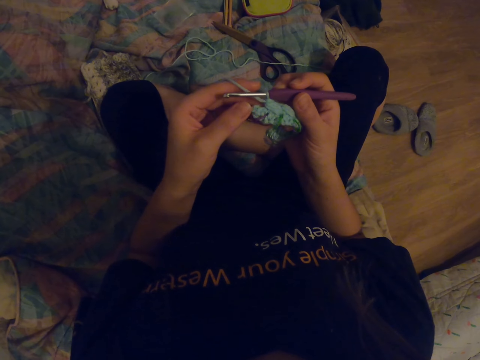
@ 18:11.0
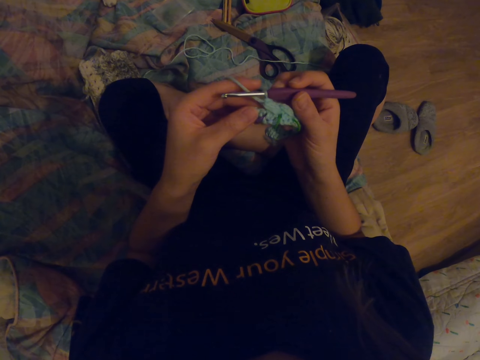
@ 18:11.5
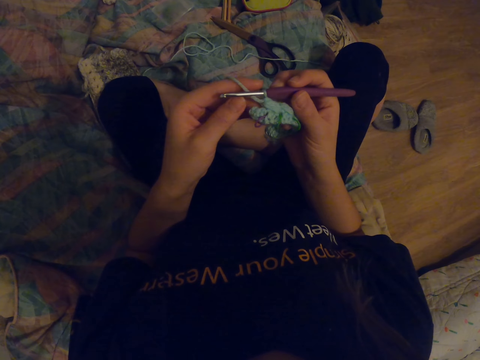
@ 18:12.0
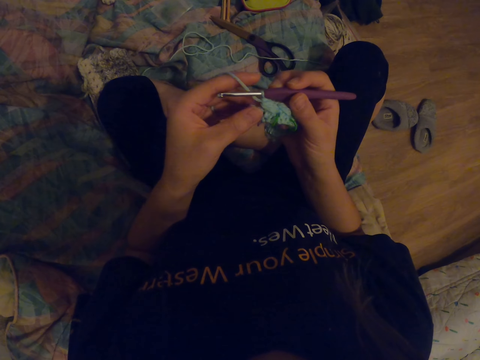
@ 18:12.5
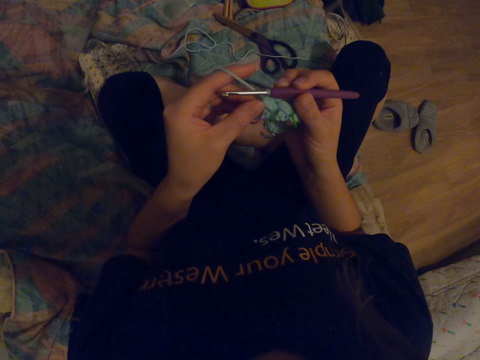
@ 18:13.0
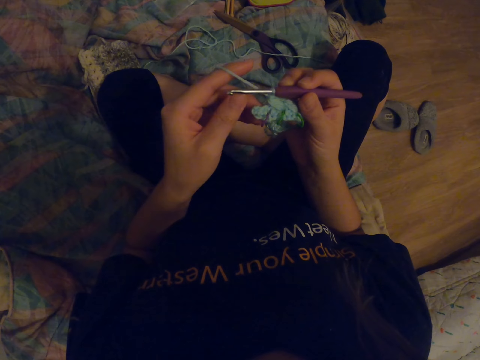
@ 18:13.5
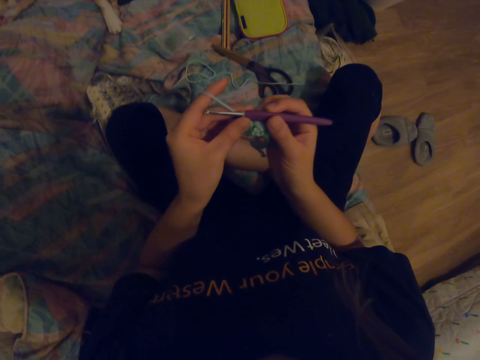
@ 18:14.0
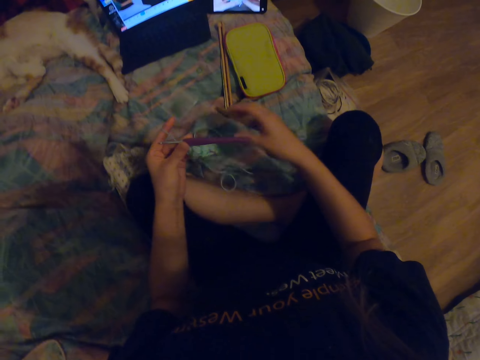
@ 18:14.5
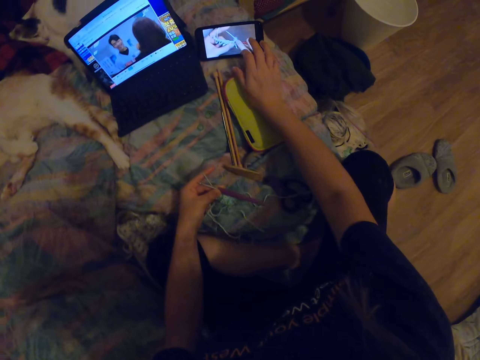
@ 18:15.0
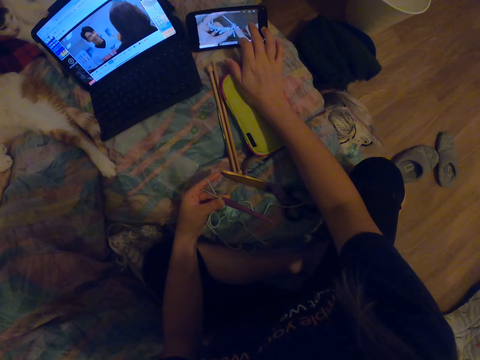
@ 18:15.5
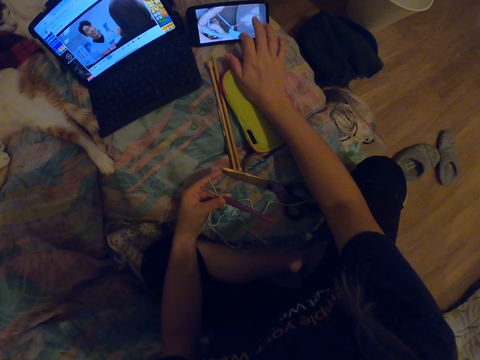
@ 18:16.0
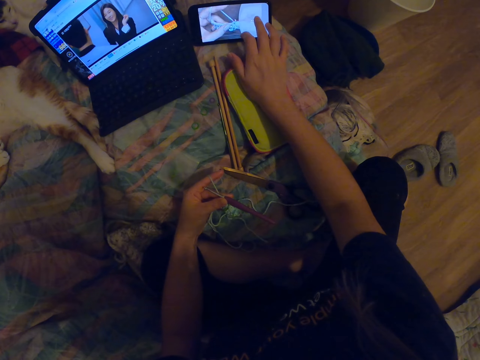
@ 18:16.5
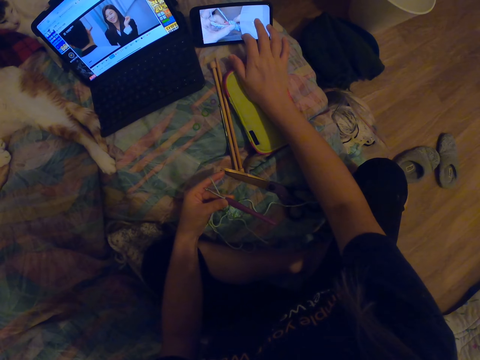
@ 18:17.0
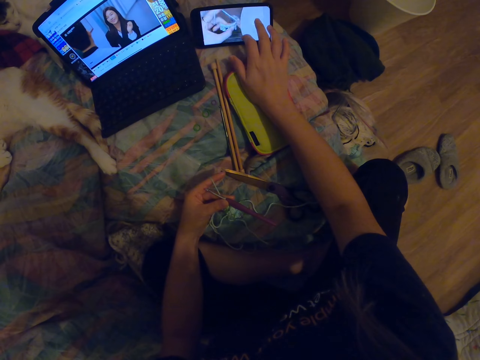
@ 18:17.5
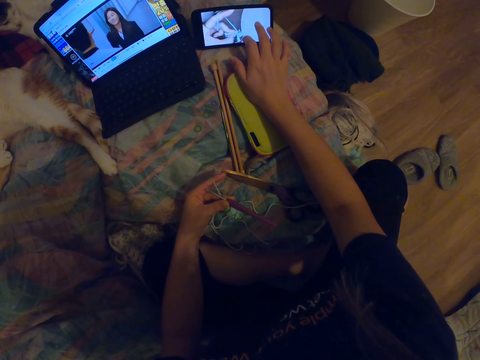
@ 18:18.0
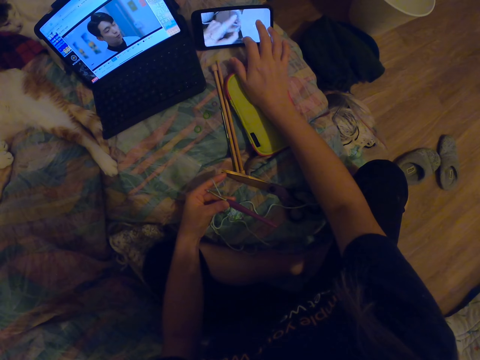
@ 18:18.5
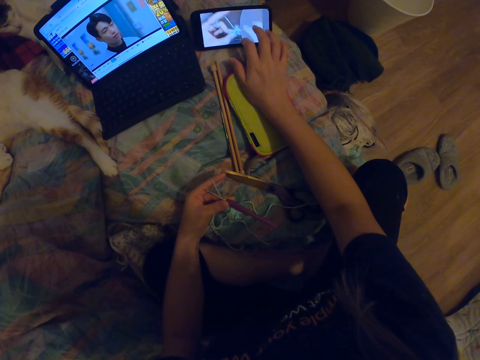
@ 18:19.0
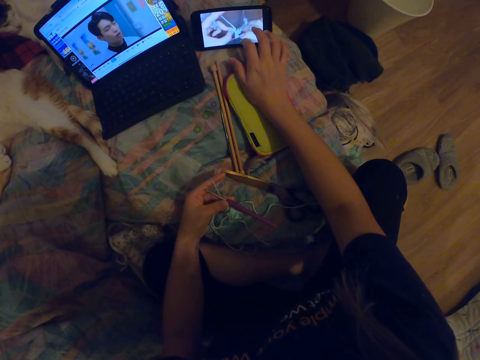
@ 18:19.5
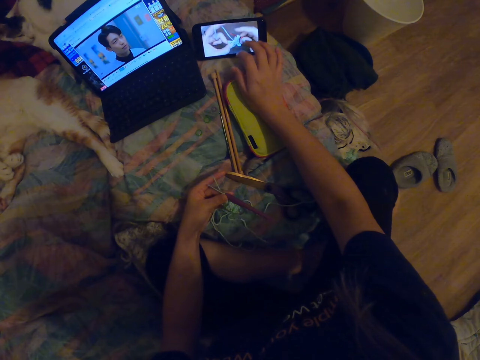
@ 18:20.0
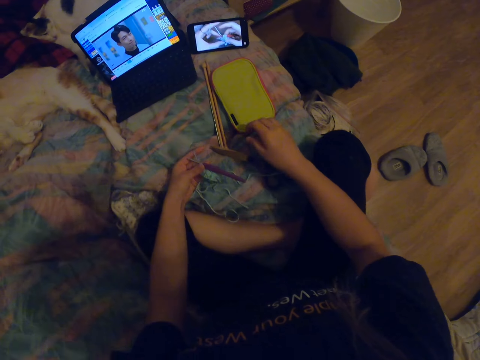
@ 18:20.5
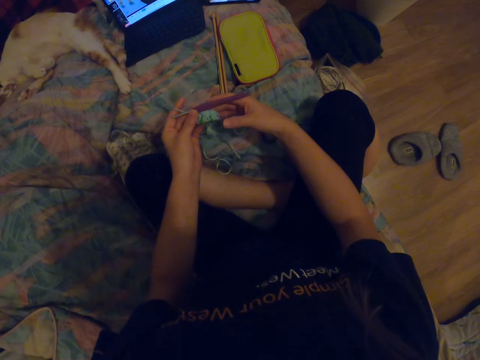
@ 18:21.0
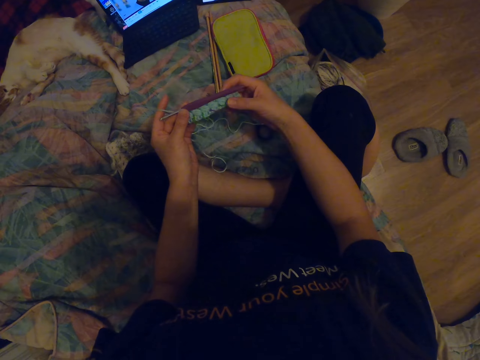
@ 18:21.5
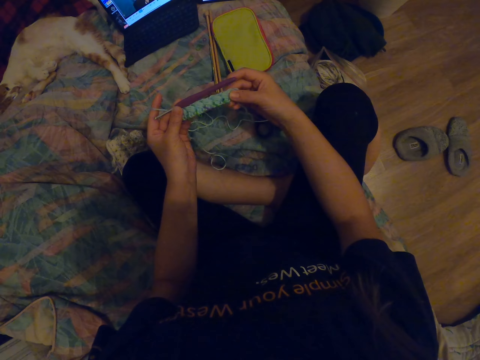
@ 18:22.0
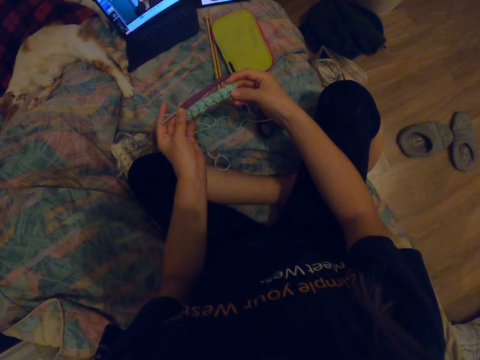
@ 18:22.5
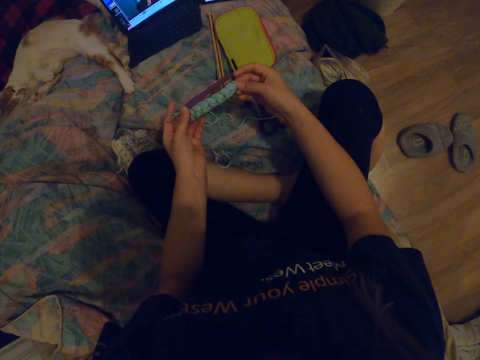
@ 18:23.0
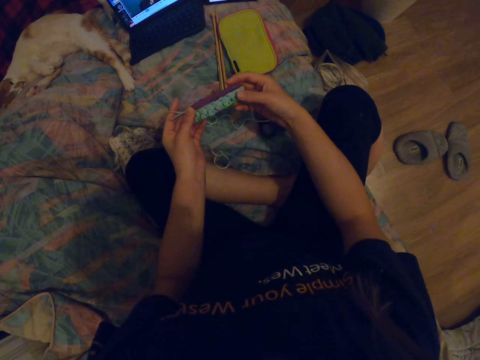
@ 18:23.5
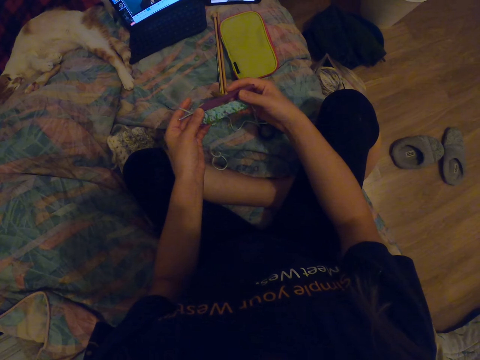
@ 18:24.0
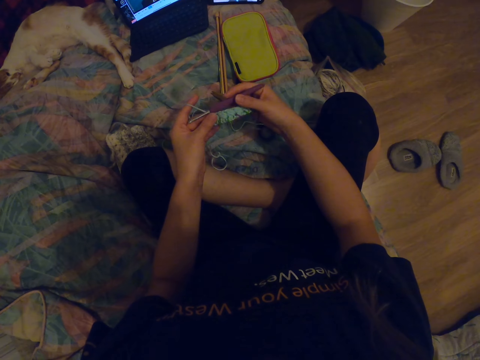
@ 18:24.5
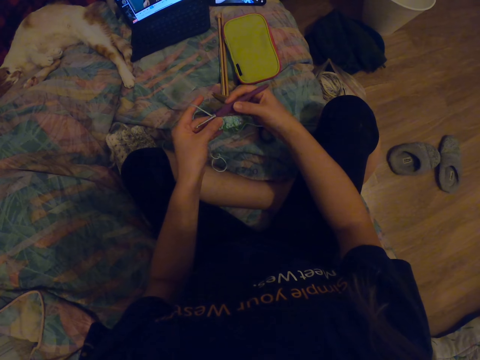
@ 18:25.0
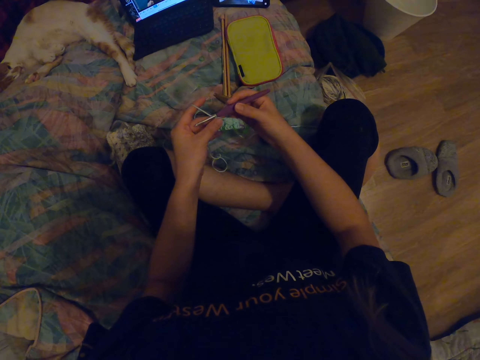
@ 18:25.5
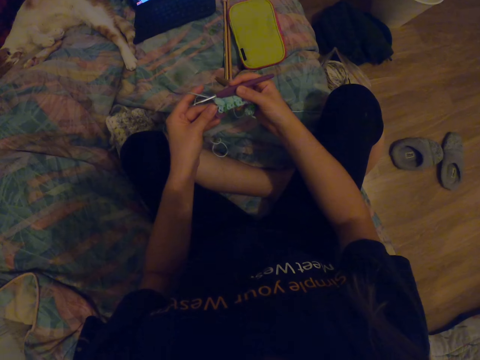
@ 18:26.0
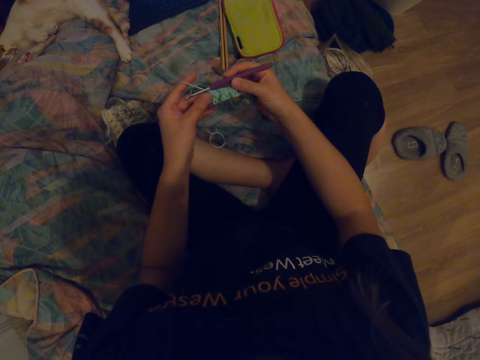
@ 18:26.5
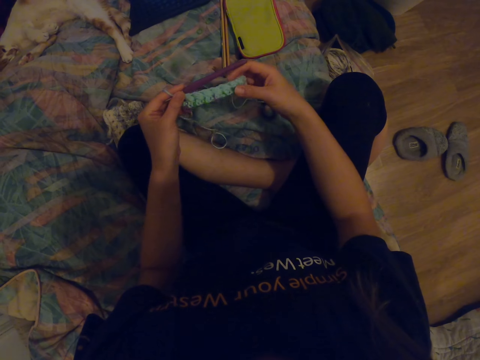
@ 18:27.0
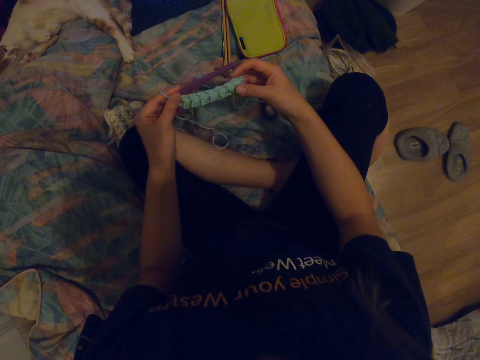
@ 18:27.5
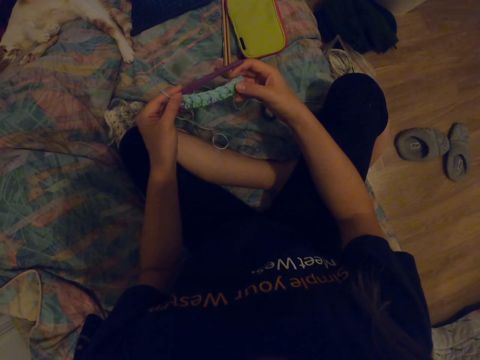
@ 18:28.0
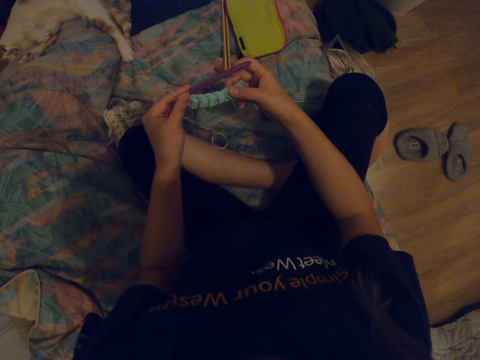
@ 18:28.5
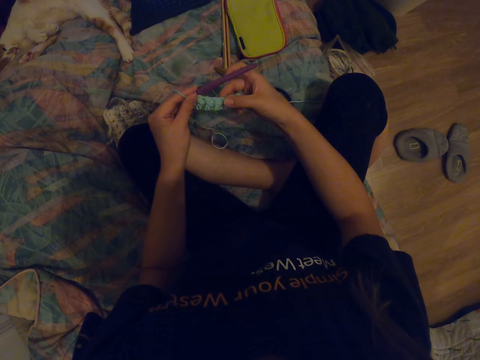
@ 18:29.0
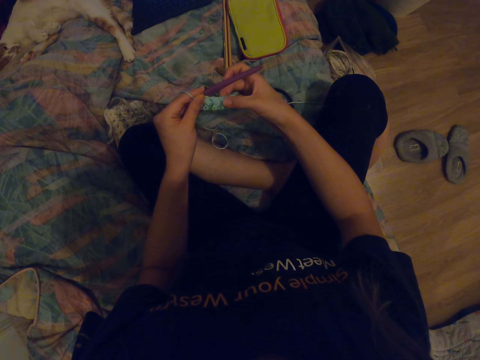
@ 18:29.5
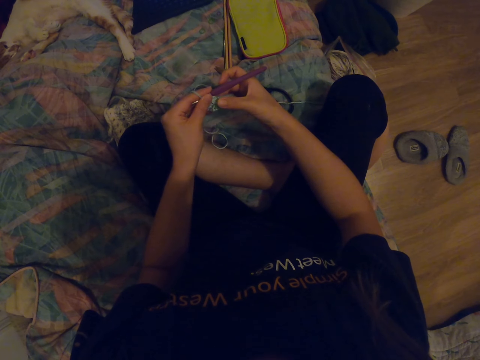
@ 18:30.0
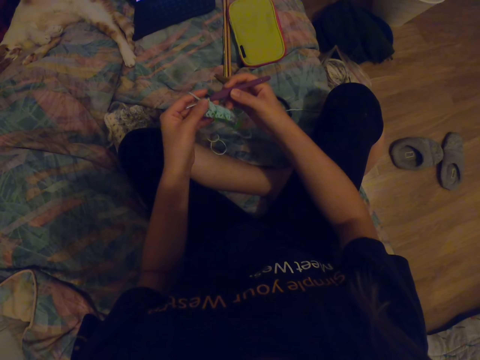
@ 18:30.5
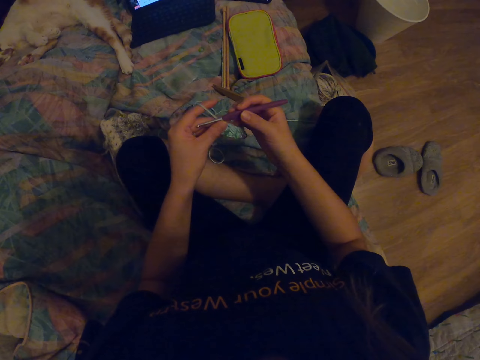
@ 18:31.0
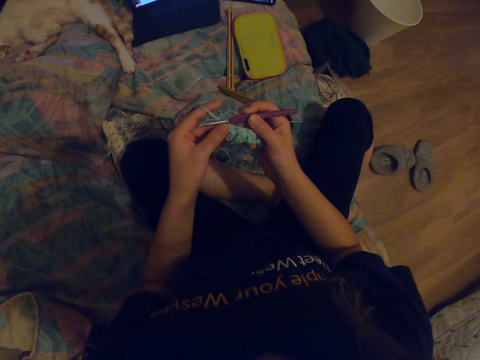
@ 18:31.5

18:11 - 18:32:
The camera wearer dials a phone. They scroll the phone. They straighten a fabric. They look at the fabric. They count the stitches on the fabric.

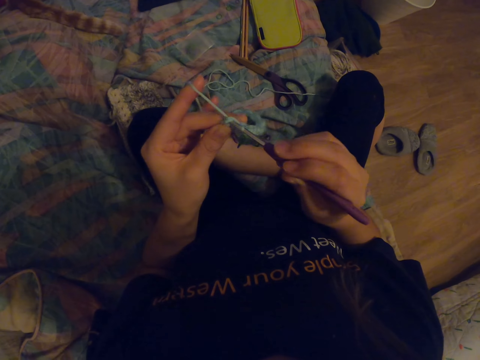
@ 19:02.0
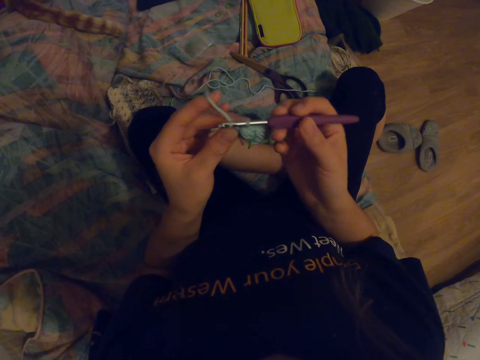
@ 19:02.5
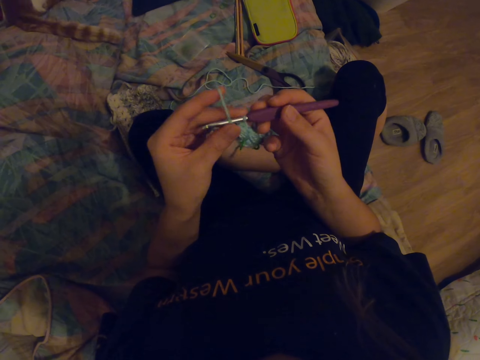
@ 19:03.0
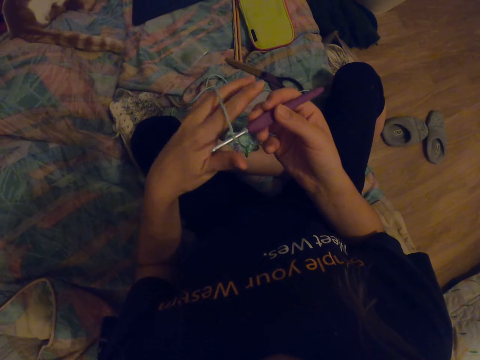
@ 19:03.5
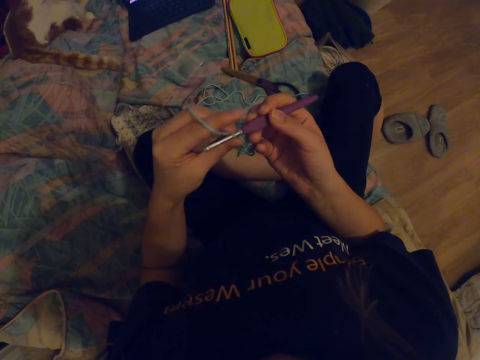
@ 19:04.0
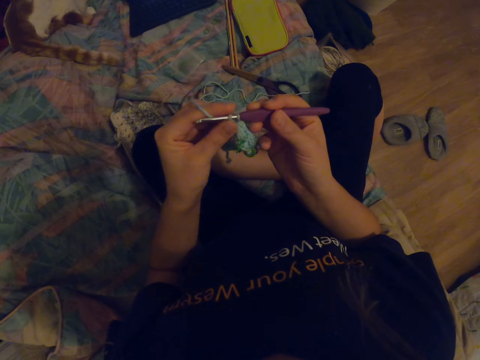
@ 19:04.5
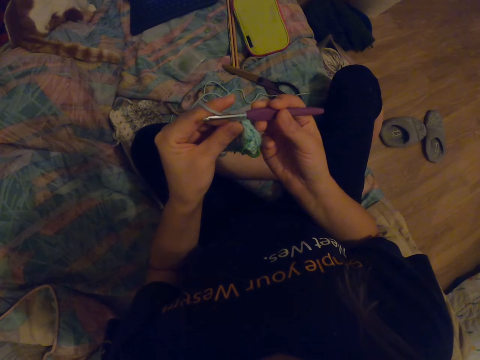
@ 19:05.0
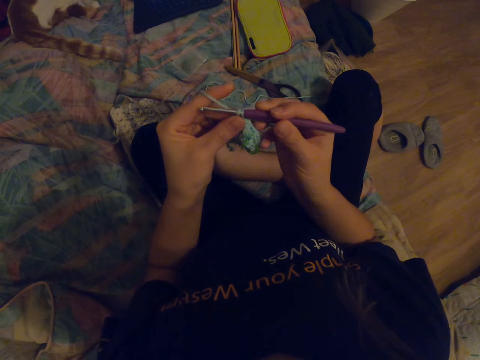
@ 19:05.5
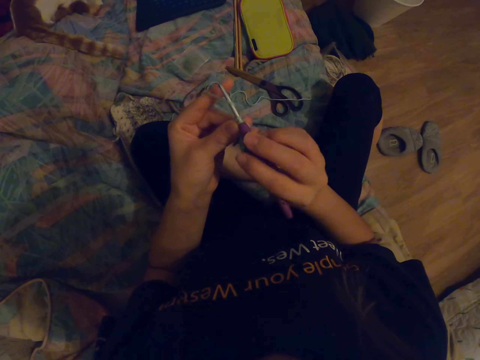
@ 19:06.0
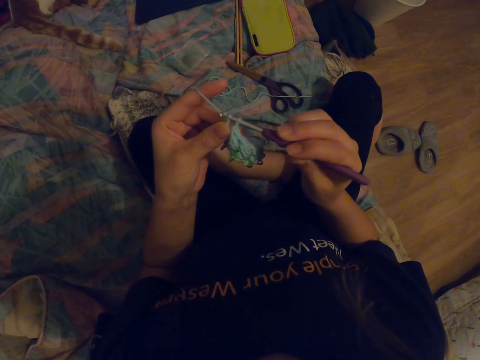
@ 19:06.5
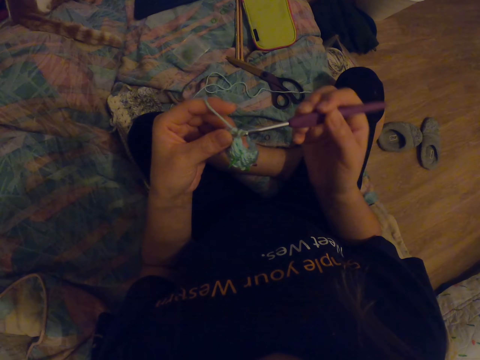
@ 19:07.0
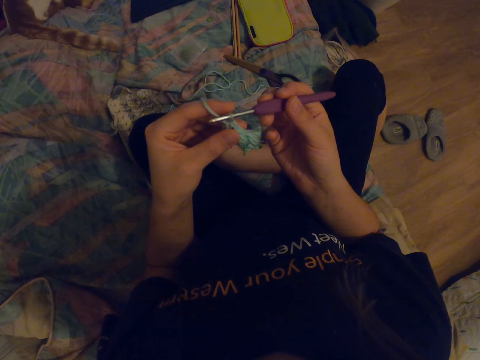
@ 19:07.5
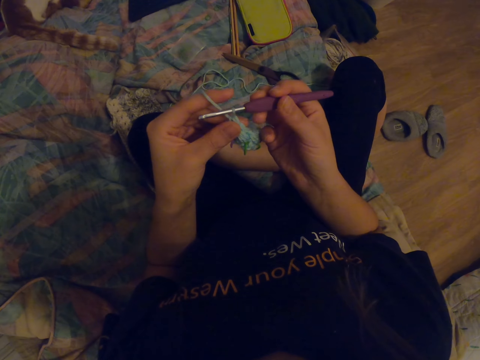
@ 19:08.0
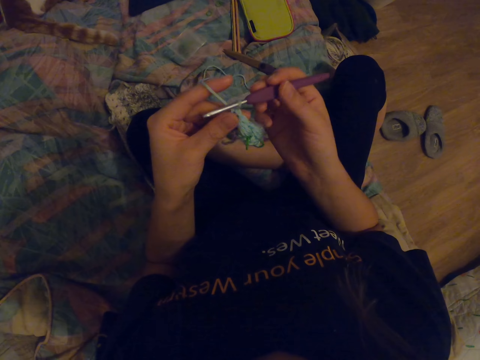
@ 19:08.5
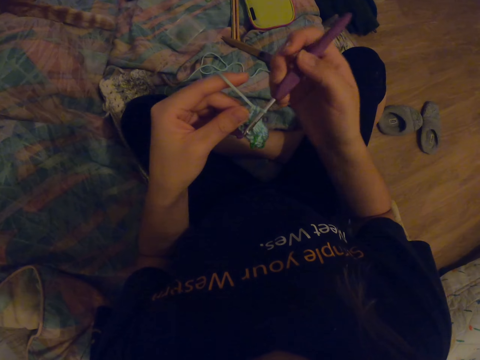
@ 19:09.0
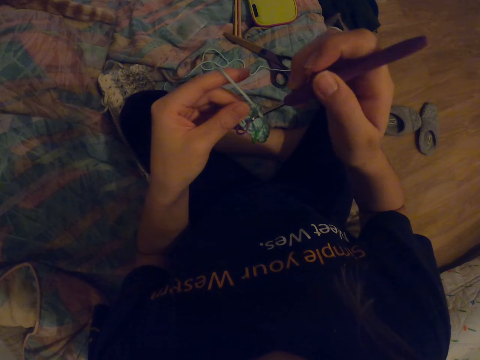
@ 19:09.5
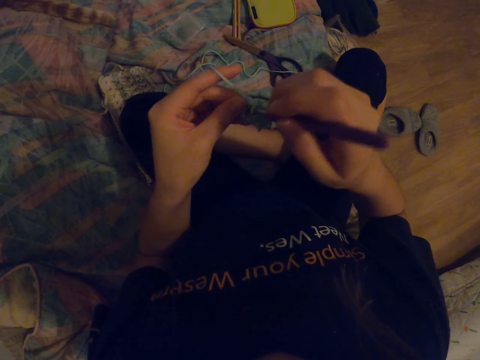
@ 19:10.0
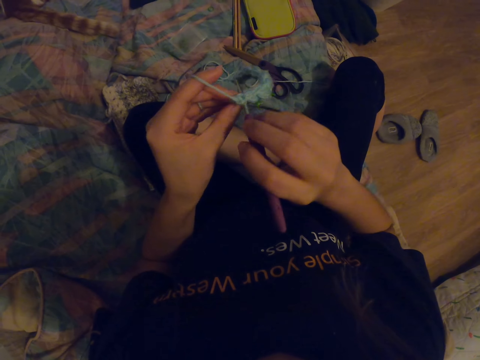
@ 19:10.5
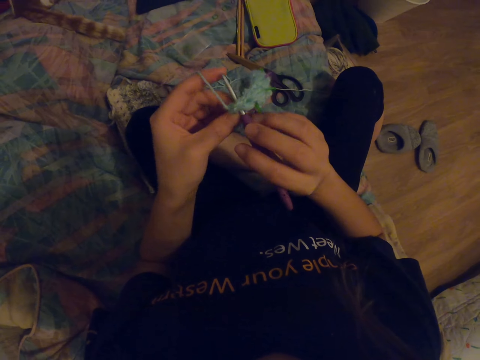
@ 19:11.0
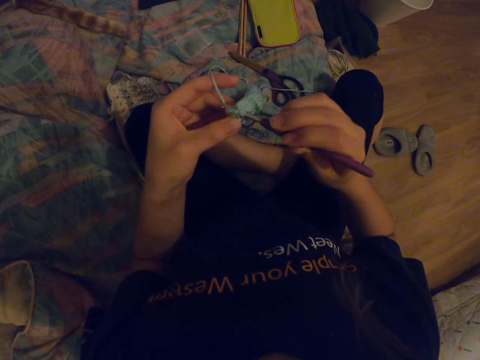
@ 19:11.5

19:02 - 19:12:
The camera wearer straightens a thread. They knit the fabric.
